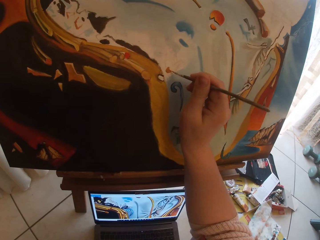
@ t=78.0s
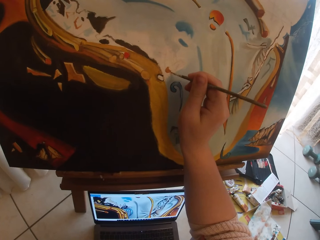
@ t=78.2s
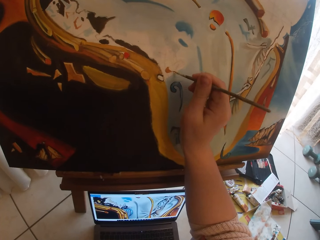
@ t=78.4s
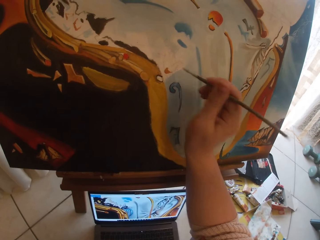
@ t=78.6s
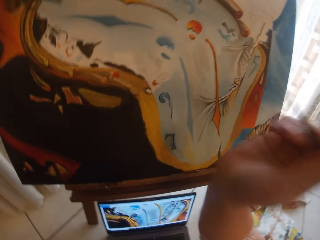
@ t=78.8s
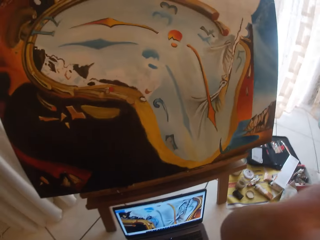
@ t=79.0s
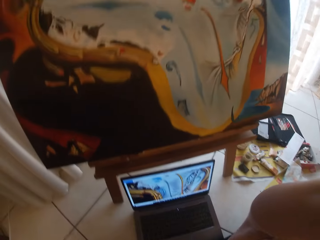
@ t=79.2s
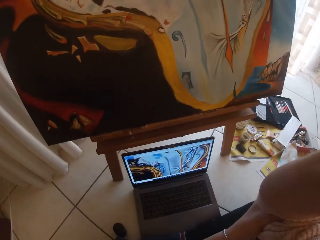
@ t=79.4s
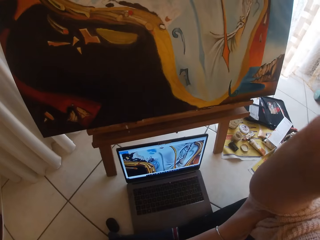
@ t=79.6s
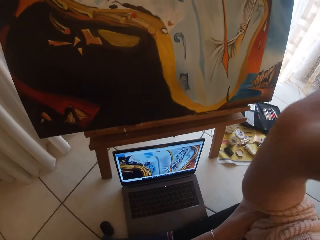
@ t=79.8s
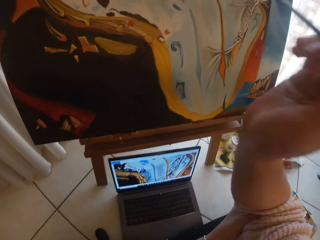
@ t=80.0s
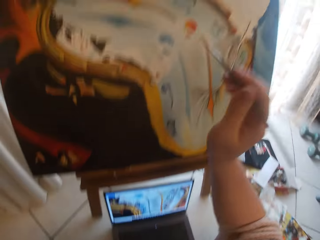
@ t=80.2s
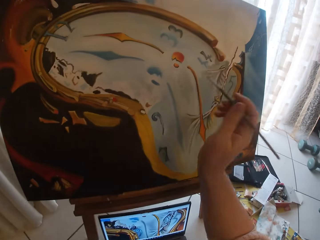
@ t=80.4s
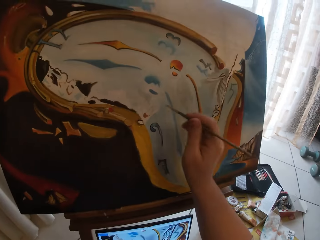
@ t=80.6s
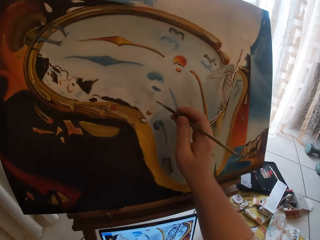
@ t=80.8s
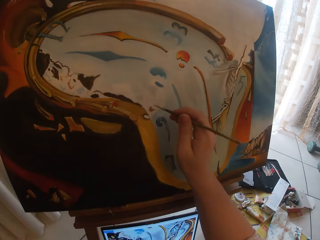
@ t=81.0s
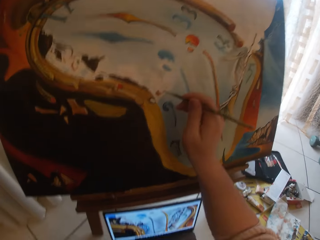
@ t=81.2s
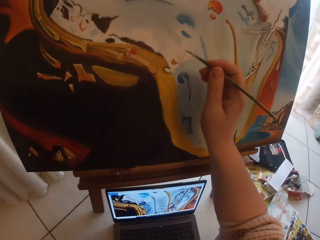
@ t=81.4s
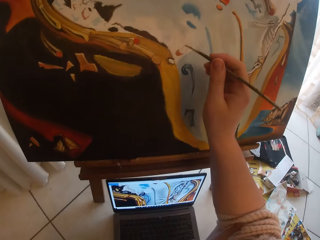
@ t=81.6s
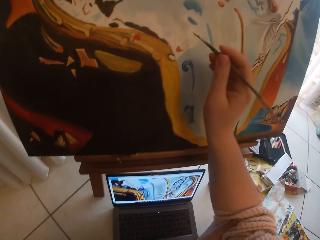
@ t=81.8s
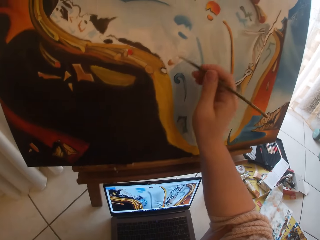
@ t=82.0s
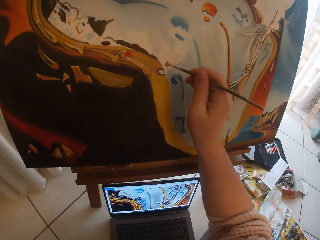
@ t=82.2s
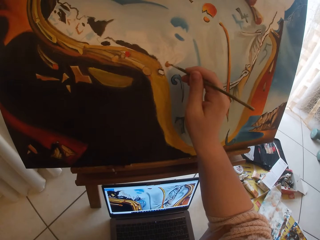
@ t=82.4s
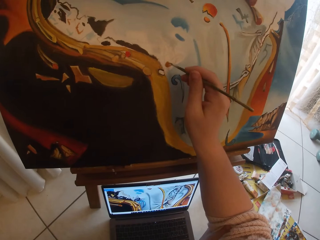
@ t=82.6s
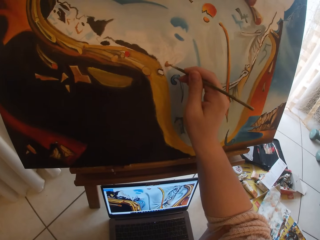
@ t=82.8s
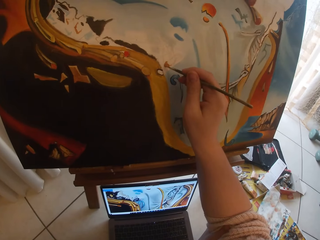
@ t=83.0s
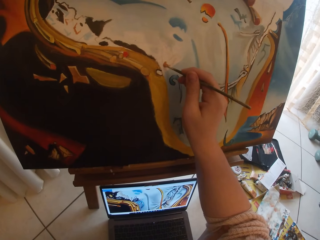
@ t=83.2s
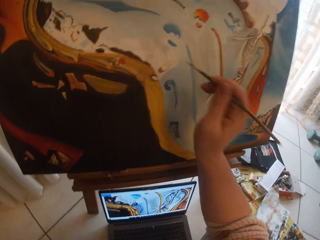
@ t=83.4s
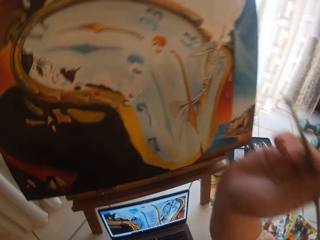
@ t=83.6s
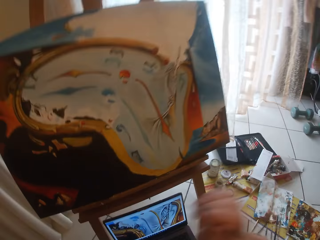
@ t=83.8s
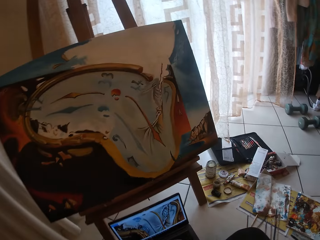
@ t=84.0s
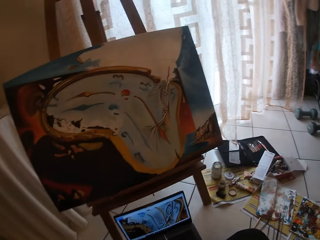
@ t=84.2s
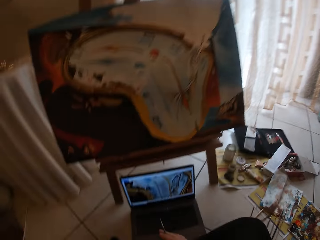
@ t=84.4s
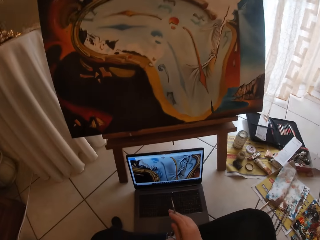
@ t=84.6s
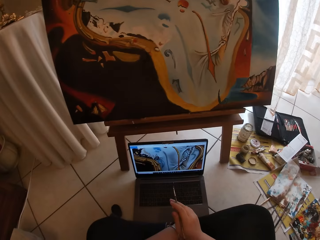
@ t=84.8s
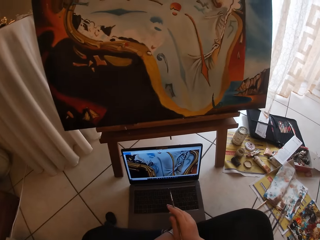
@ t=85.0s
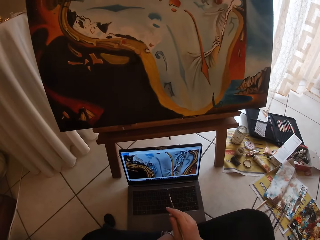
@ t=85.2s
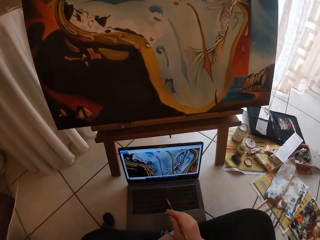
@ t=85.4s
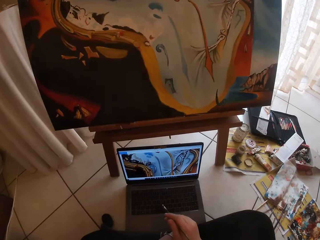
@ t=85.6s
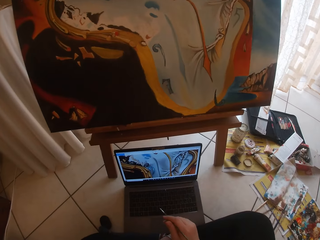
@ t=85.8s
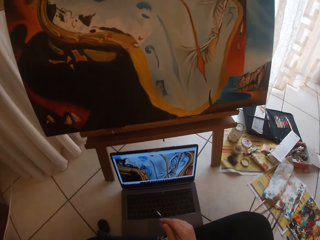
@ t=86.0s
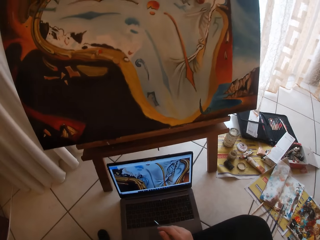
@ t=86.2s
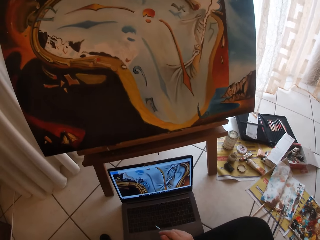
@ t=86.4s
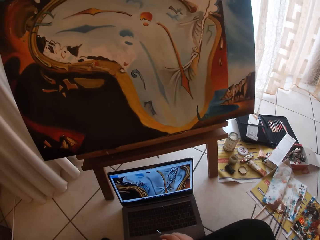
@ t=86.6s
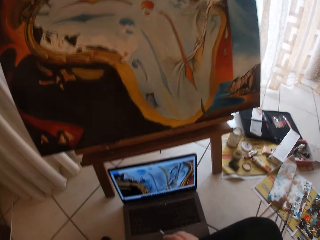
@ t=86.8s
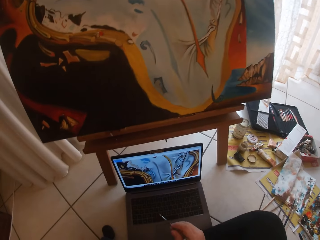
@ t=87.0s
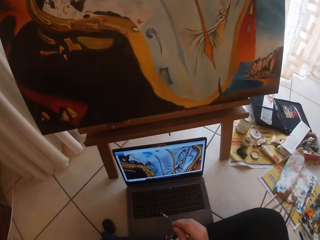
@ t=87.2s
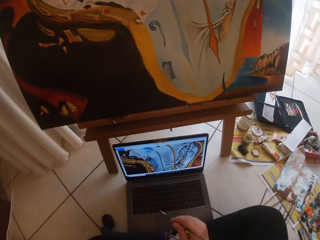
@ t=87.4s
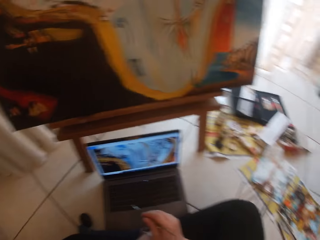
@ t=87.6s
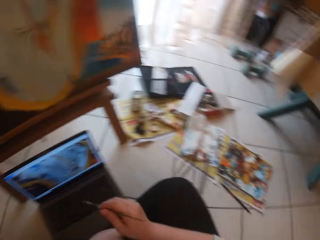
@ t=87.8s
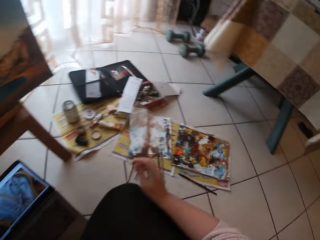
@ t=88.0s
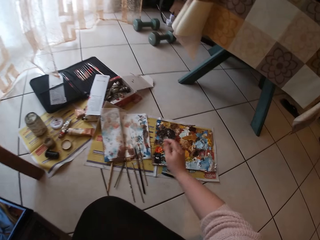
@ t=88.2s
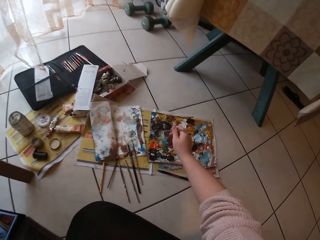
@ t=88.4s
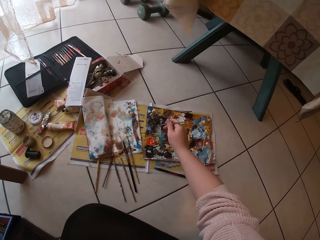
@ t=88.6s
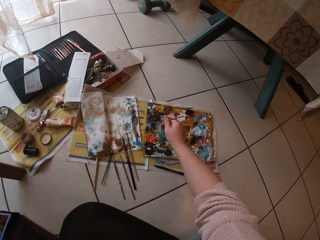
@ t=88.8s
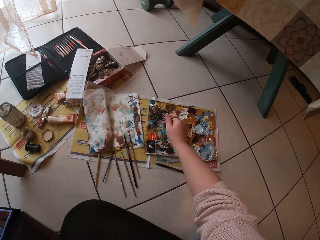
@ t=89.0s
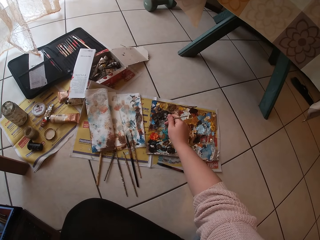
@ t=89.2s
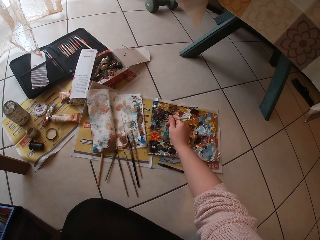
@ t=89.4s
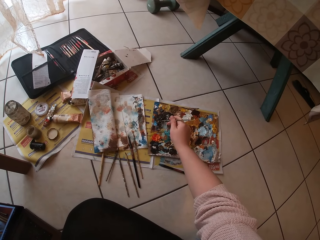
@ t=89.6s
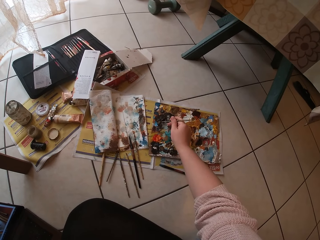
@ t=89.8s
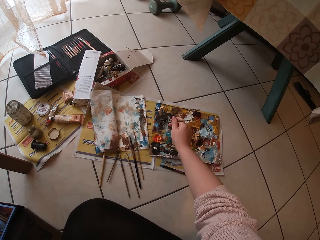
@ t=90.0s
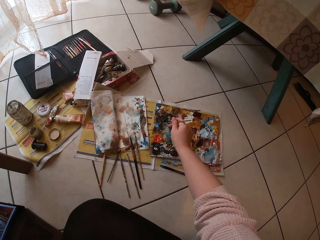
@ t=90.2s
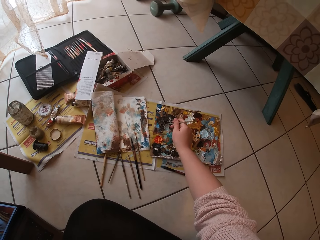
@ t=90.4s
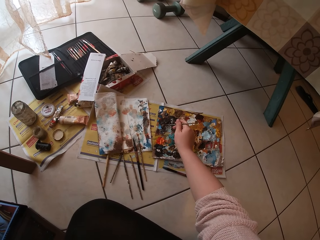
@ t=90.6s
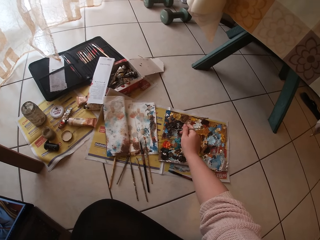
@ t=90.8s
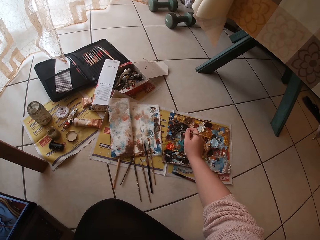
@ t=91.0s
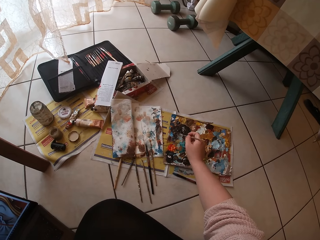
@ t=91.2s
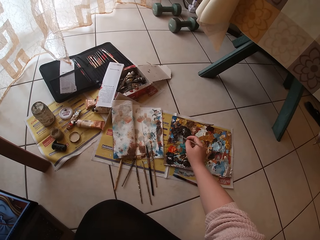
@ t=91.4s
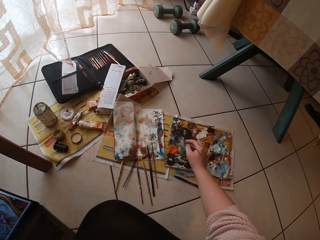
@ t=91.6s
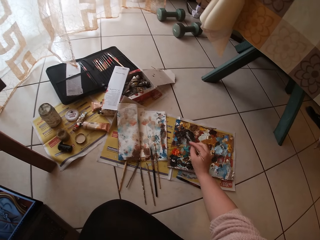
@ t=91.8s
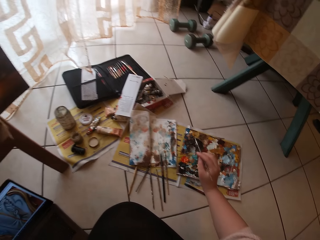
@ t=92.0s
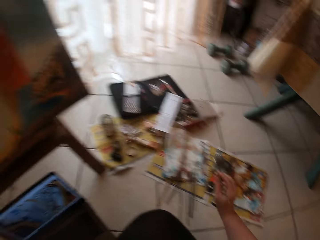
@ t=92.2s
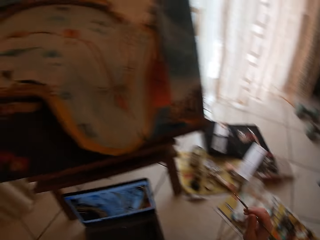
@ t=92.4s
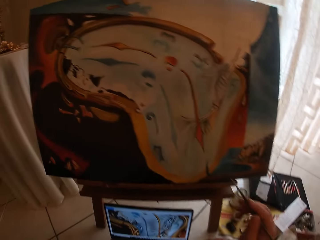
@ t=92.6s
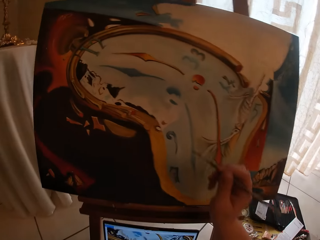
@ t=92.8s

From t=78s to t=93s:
The camera wearer stops drawing the paint. She continues painting the canvas. She stops drawing the paint. She operates her laptop. She swirls the brush on the colour palette or the paper on the floor.

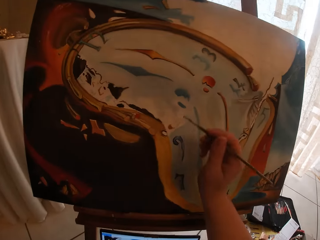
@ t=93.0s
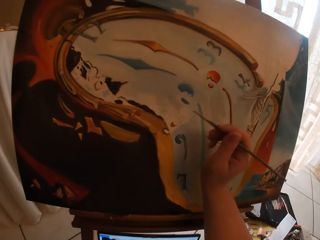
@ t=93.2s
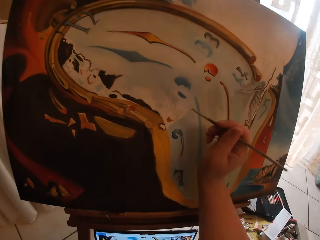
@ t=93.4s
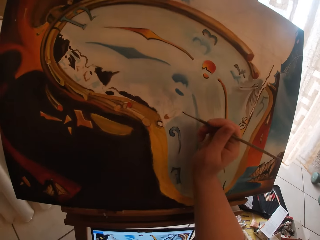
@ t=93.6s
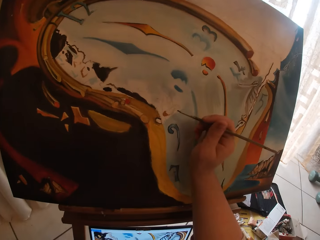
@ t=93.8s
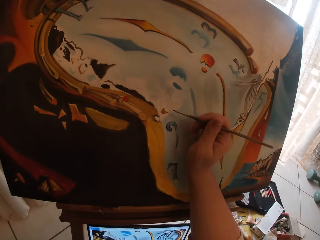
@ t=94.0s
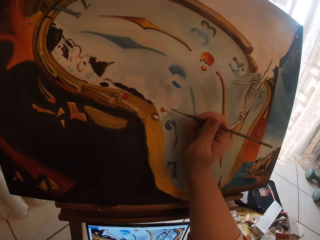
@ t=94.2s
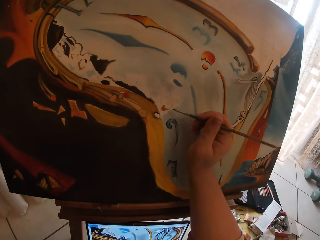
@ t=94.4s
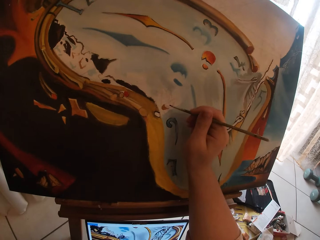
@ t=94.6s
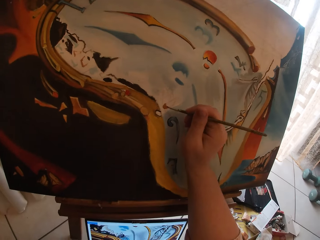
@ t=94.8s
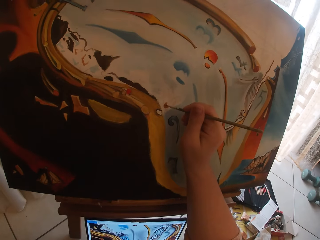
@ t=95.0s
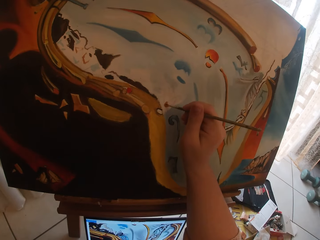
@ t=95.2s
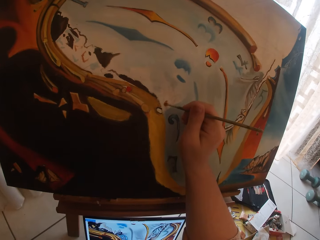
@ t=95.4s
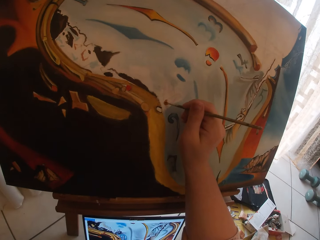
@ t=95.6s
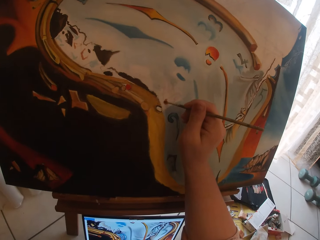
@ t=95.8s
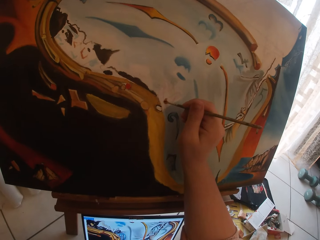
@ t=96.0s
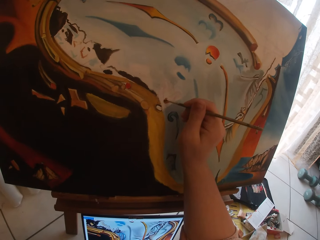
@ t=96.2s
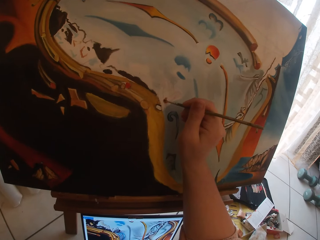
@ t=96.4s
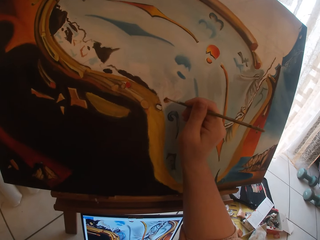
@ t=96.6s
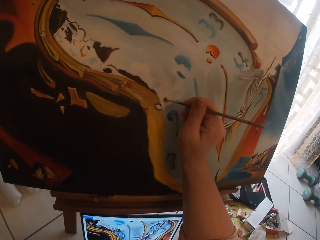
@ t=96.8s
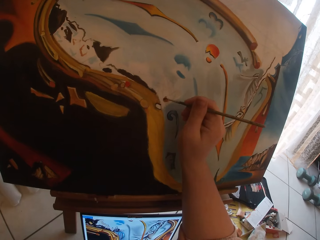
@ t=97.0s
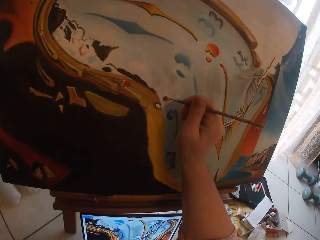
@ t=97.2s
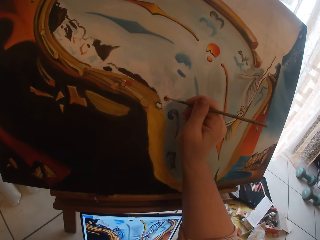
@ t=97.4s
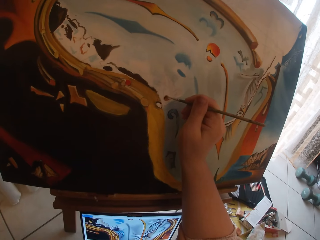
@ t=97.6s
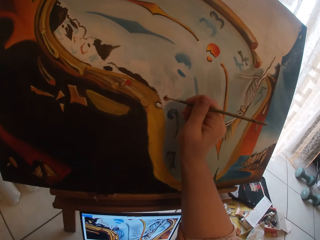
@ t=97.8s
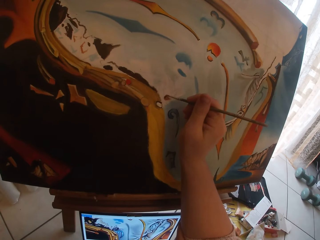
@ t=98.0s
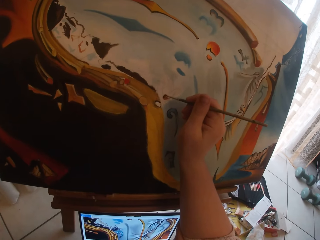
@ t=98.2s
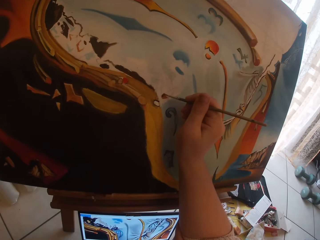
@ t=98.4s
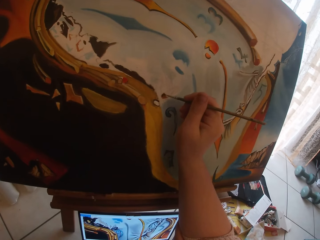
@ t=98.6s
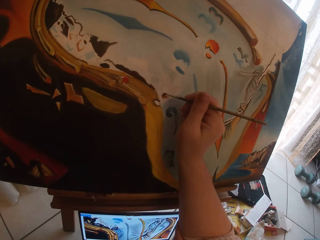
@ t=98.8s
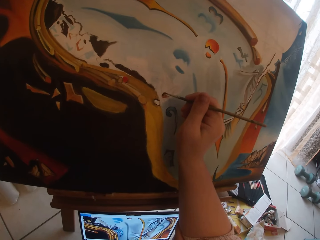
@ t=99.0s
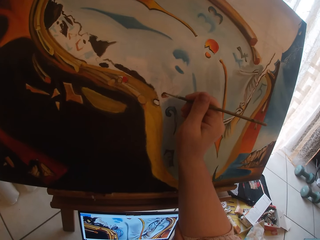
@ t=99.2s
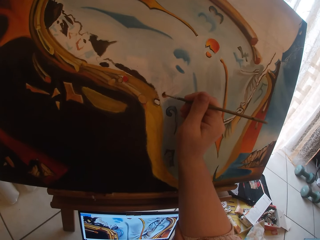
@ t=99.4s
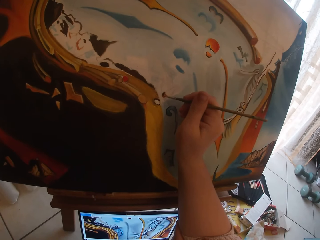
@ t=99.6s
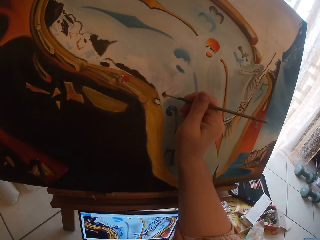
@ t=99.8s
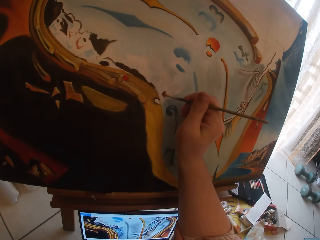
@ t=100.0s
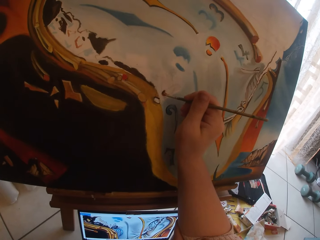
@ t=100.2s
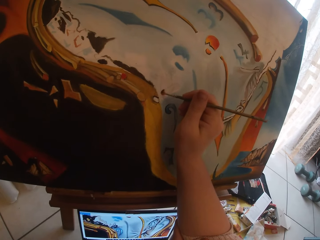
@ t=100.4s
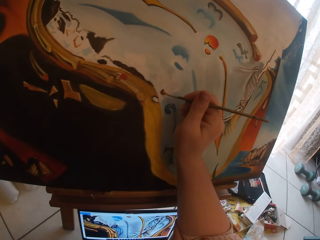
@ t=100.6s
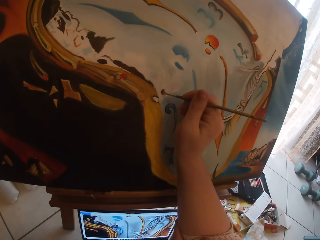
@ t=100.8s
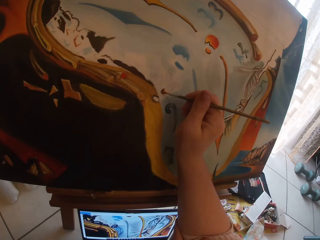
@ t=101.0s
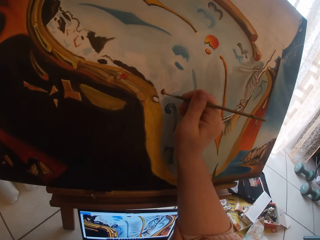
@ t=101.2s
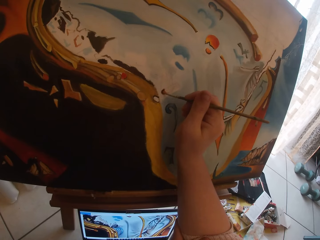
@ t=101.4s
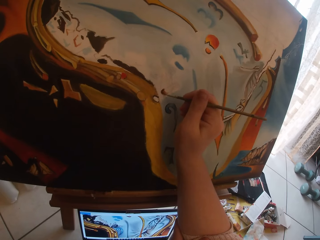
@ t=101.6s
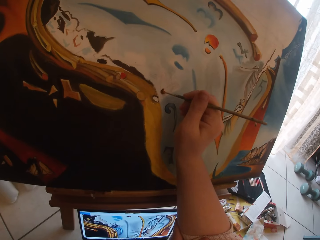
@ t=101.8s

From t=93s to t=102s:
The camera wearer paints the canvas.
